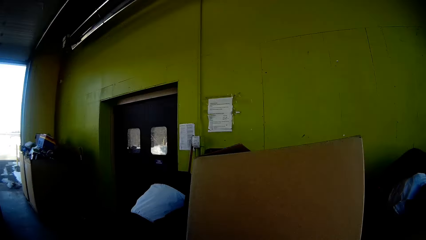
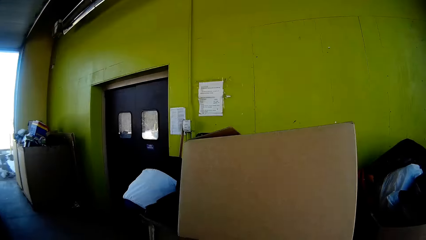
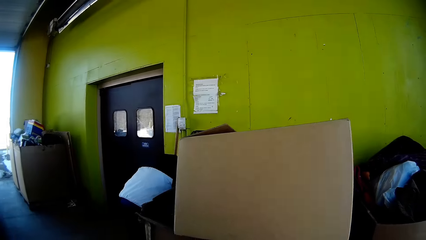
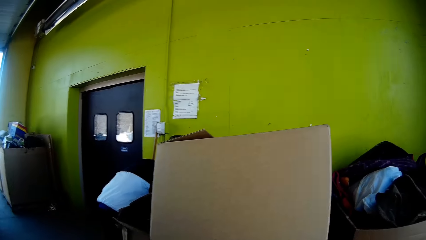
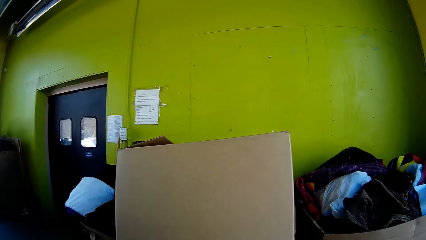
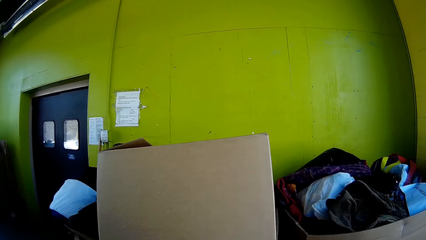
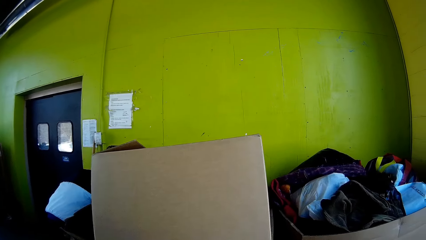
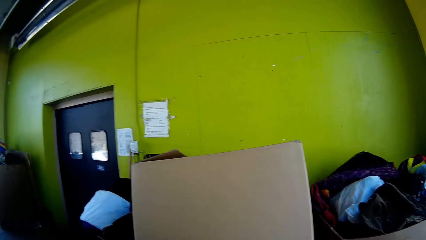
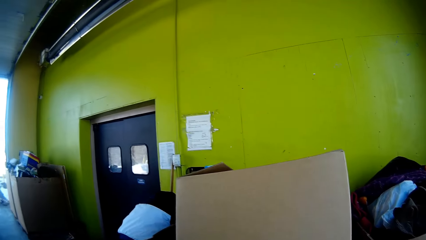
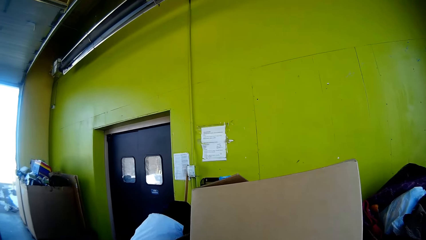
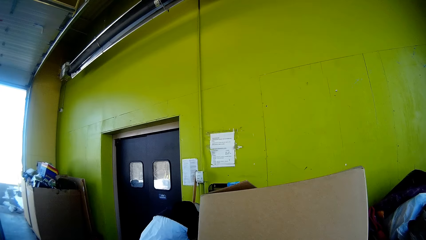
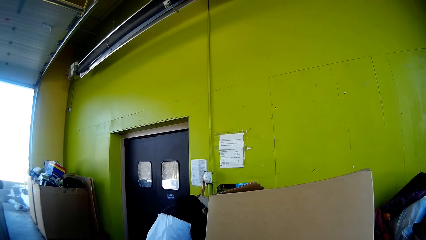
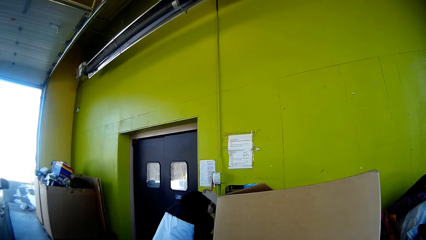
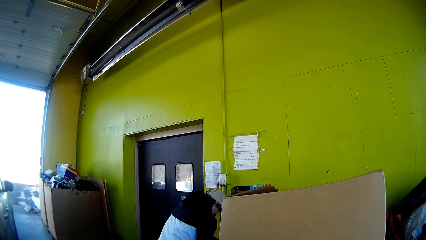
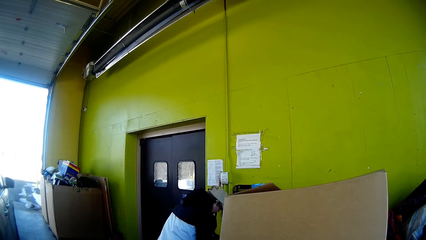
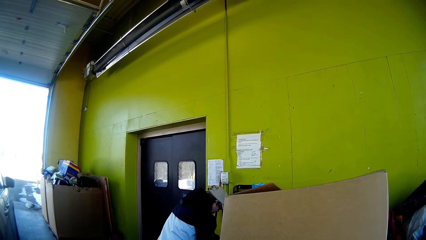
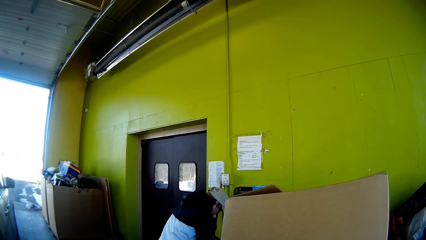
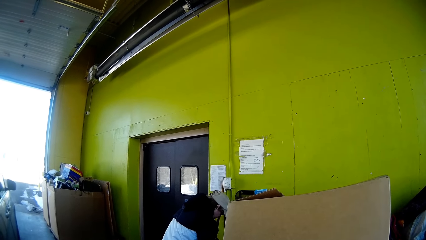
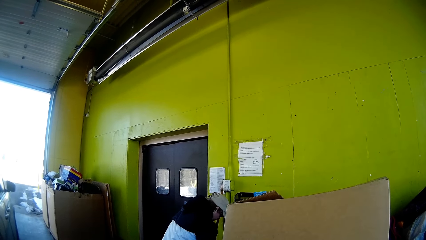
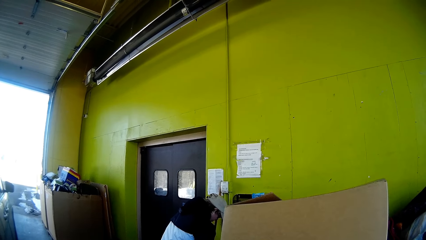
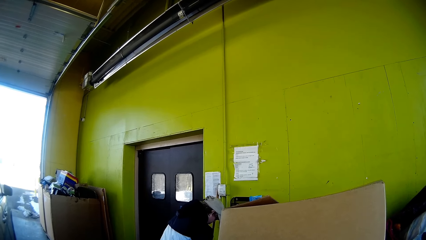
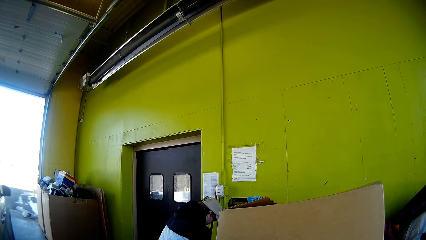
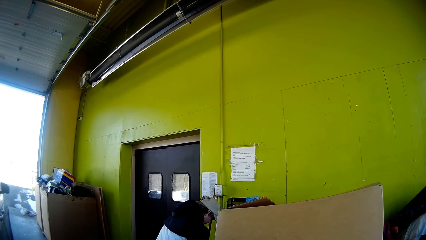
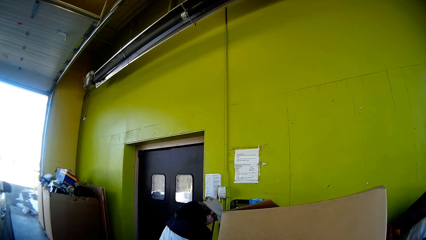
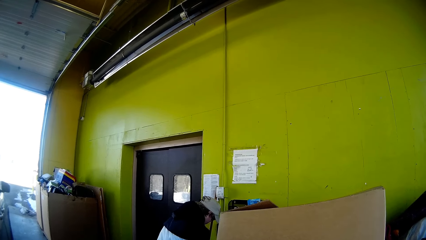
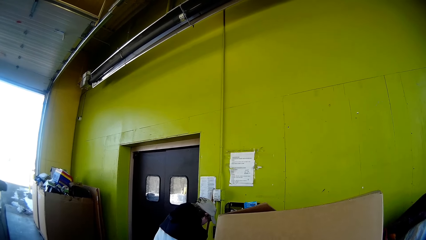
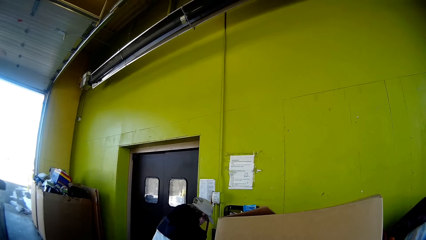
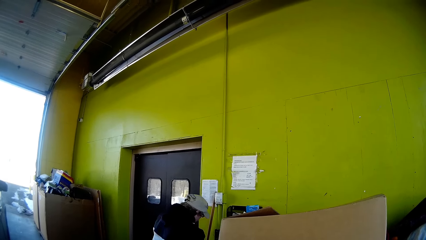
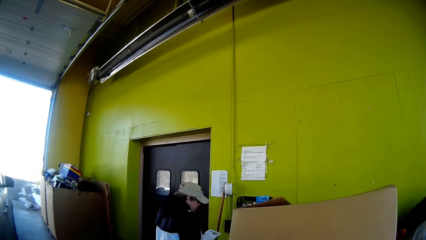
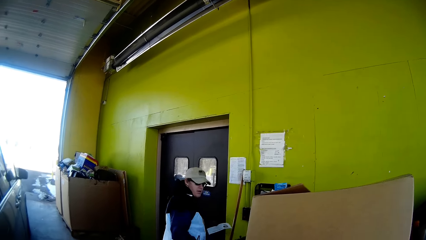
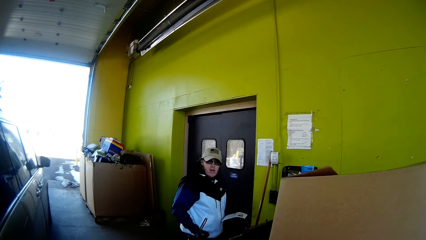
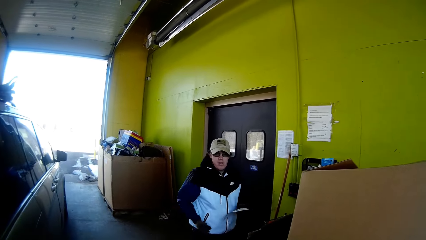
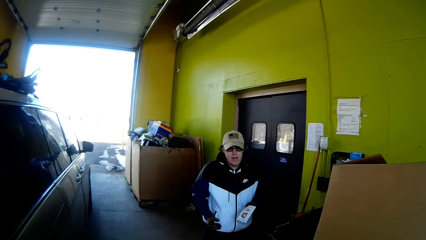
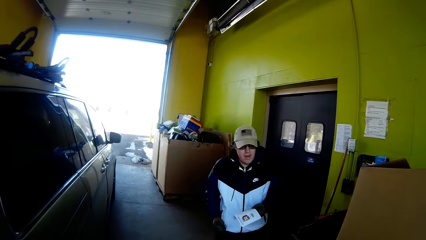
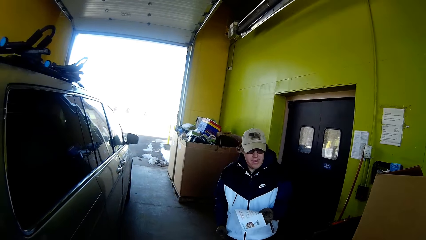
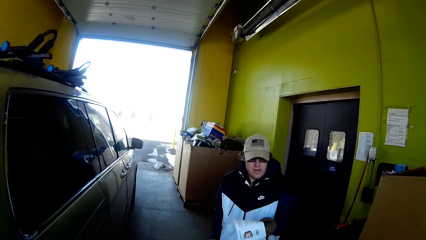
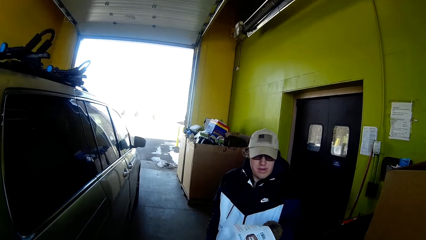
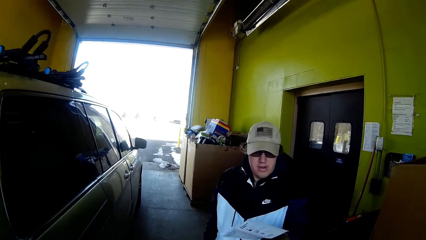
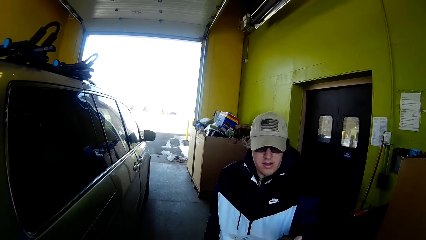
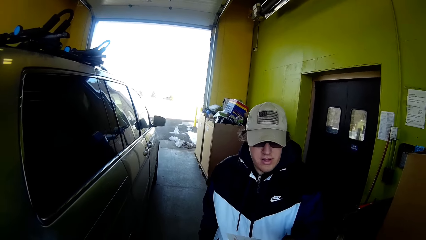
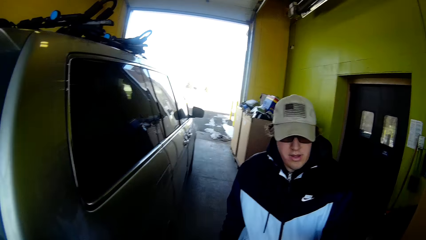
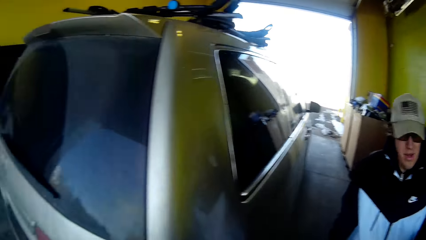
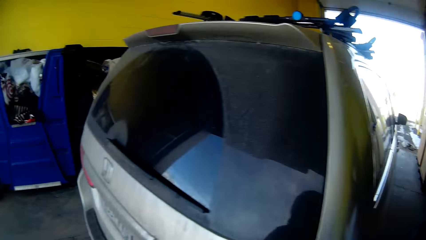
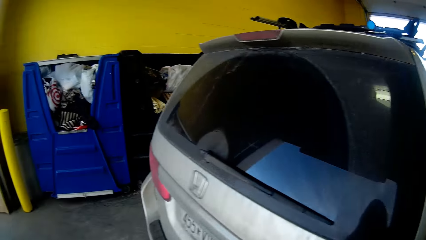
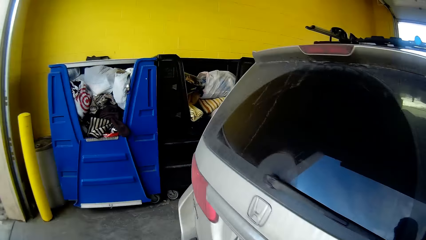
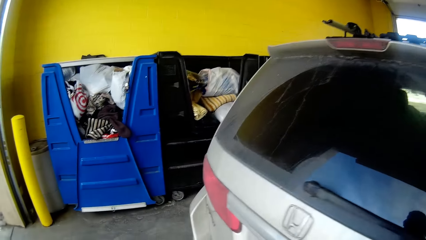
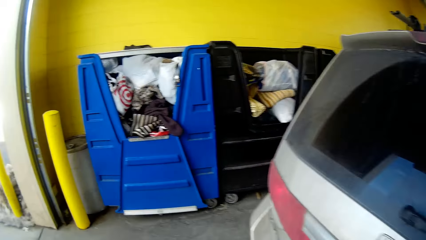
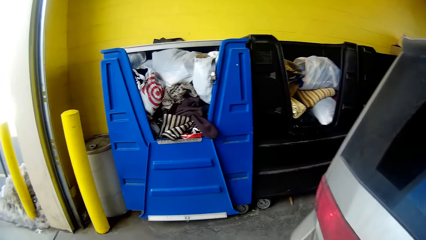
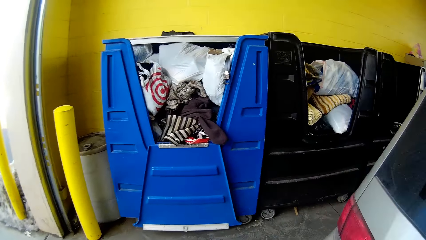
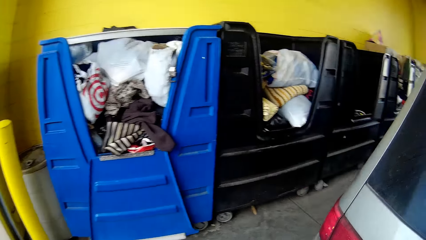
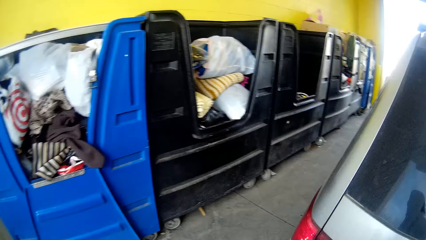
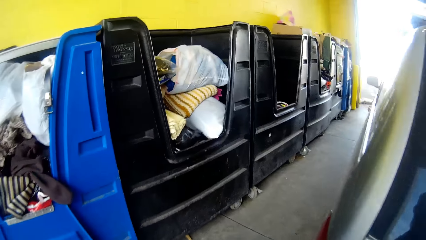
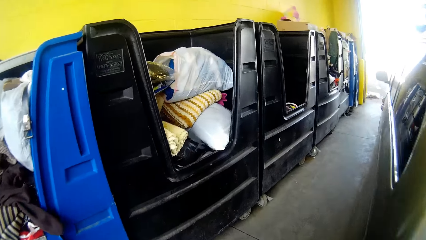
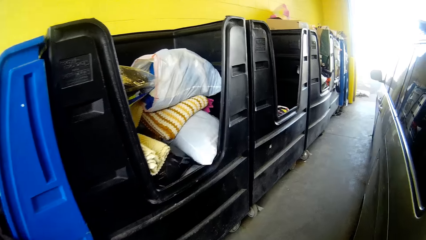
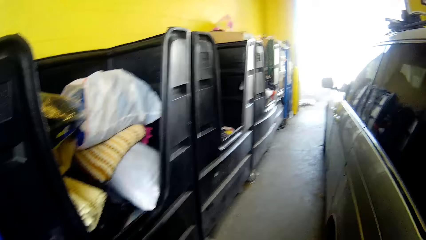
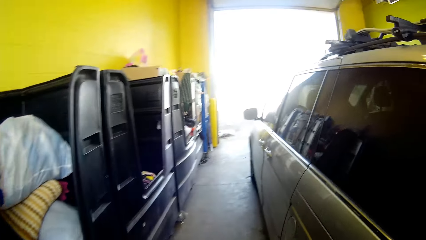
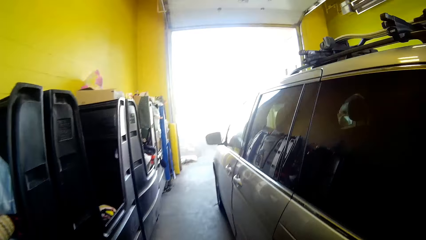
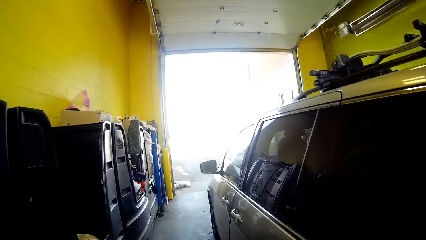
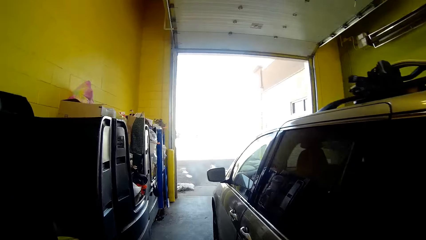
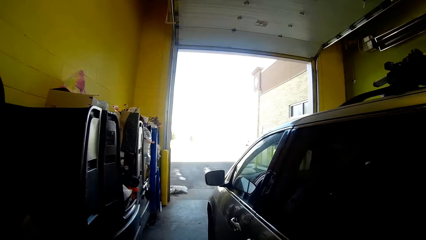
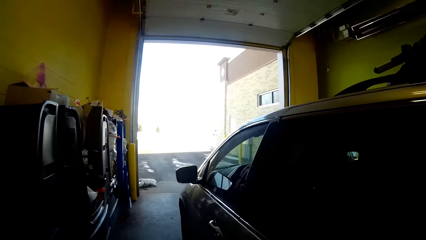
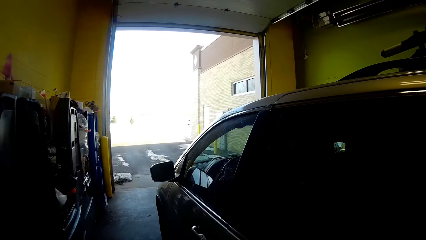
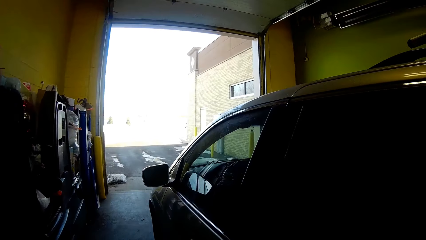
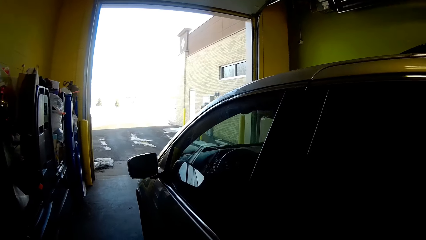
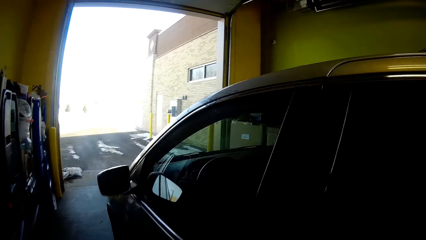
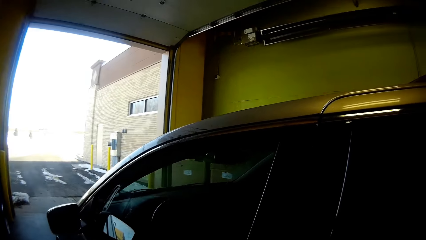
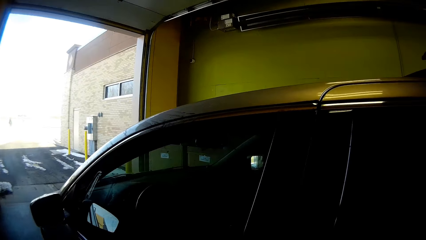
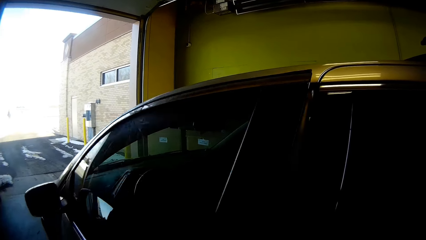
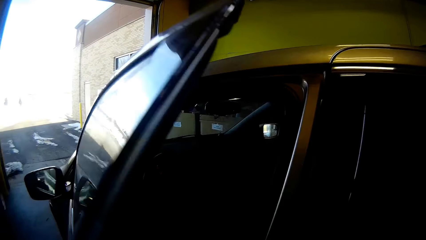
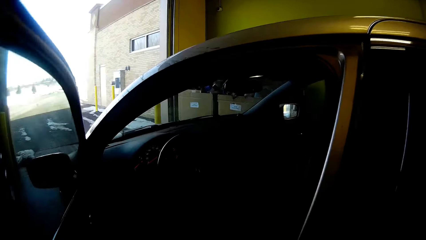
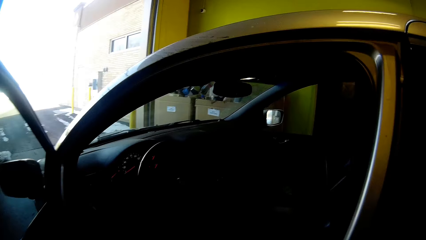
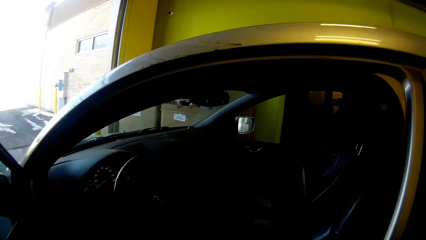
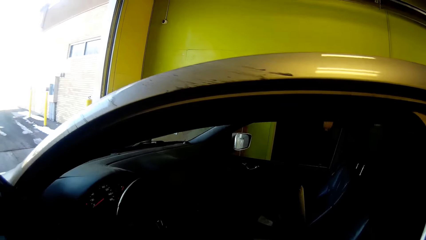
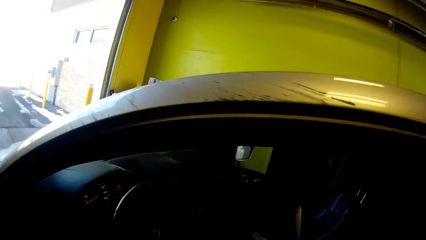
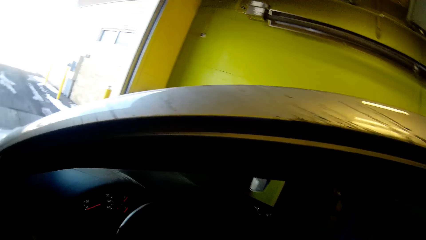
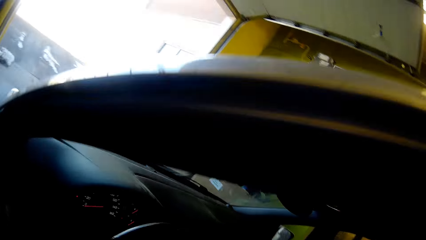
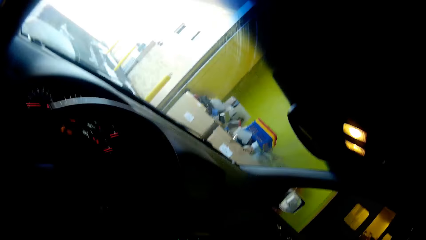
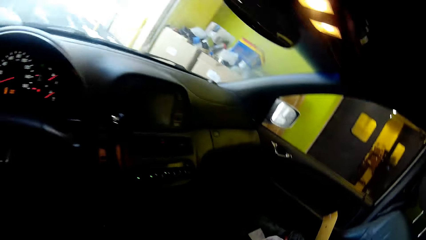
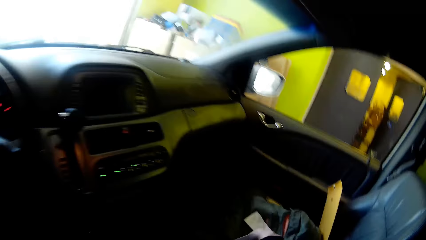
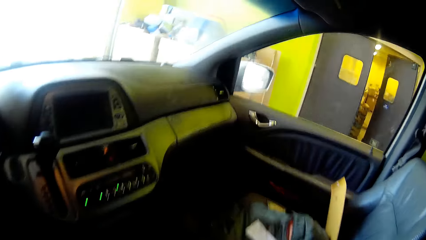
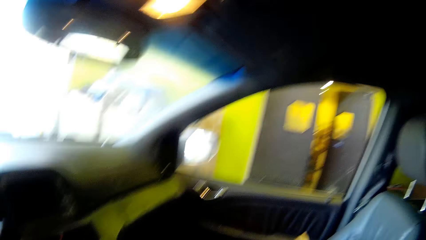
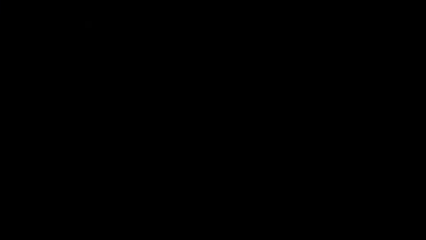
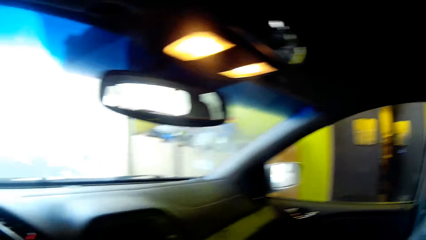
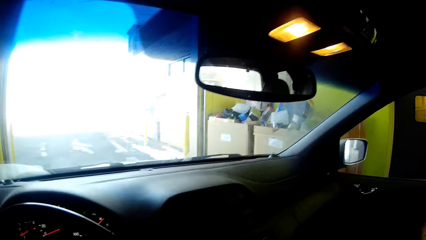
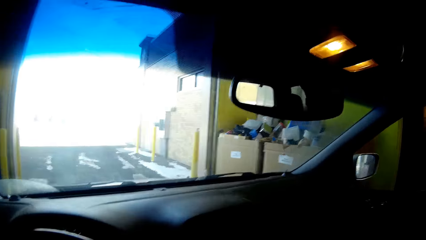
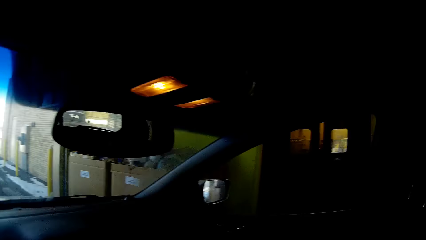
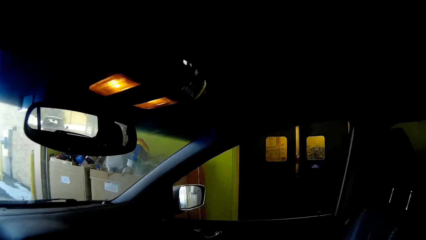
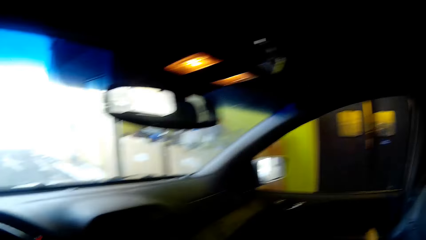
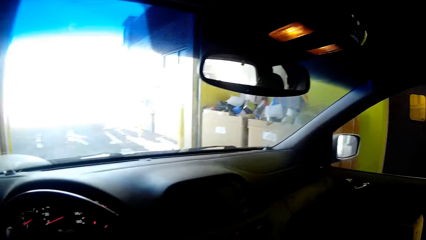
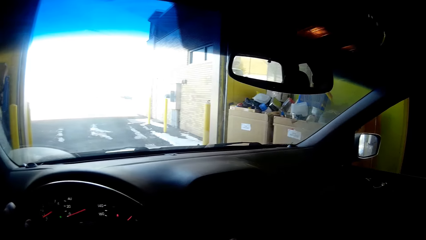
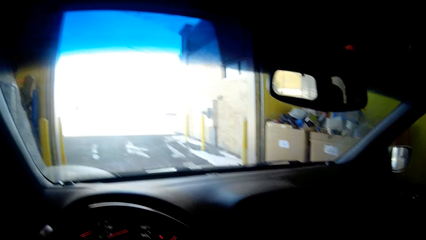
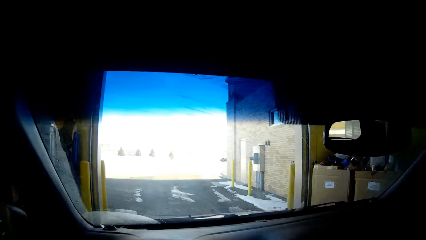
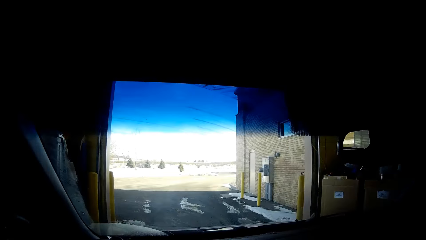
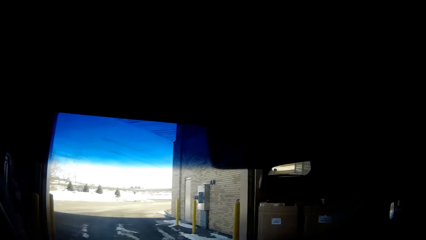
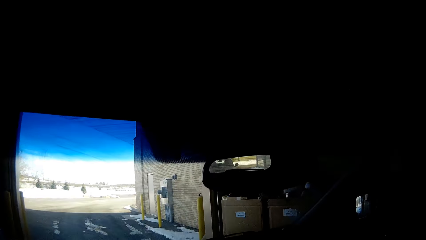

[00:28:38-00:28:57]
The camera wearer is interacting with a man. The man walks towards the camera wearer. The man hands the camera wearer a piece of paper. The camera wearer walks to the car door. They open the car door. They get in the car. They stare at the windscreen.
